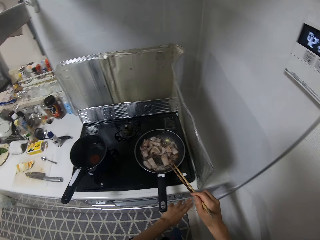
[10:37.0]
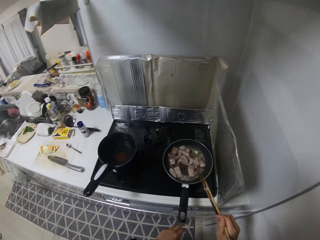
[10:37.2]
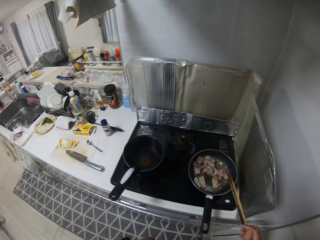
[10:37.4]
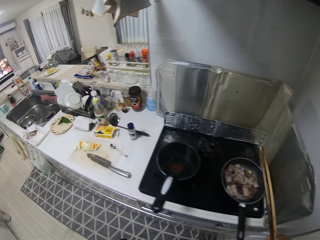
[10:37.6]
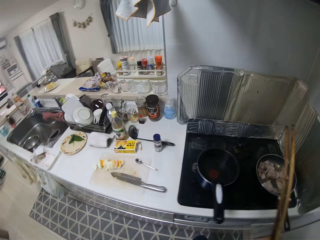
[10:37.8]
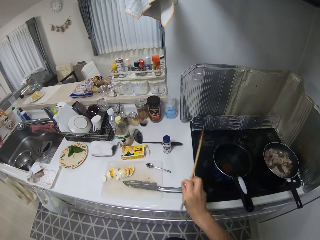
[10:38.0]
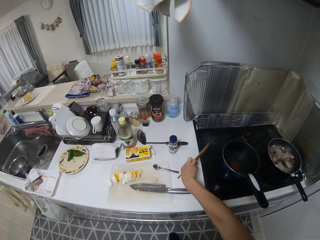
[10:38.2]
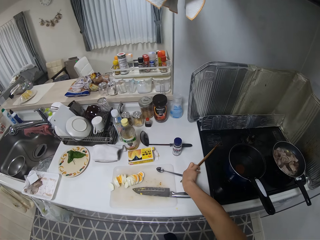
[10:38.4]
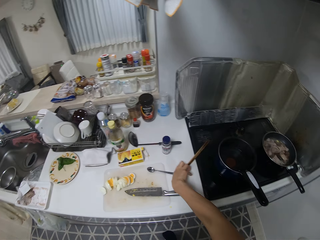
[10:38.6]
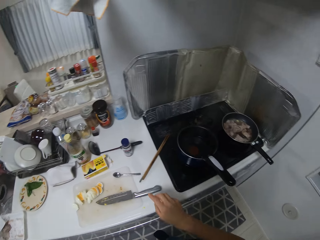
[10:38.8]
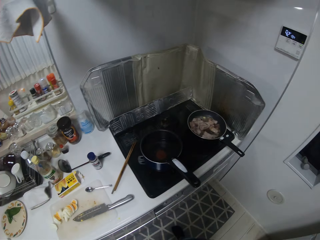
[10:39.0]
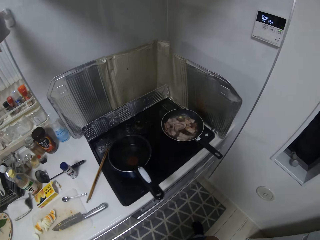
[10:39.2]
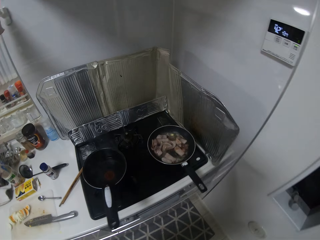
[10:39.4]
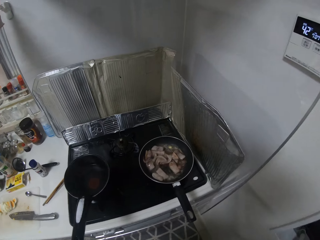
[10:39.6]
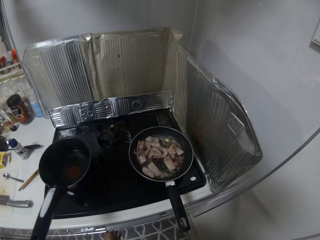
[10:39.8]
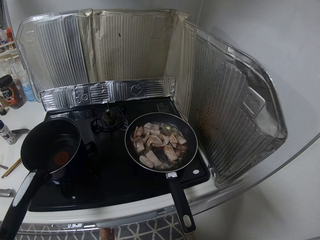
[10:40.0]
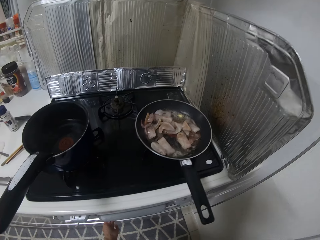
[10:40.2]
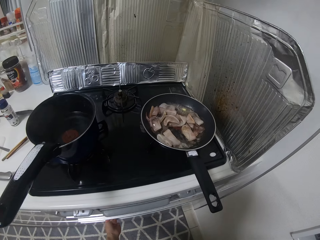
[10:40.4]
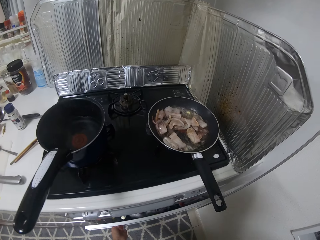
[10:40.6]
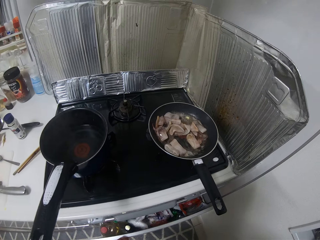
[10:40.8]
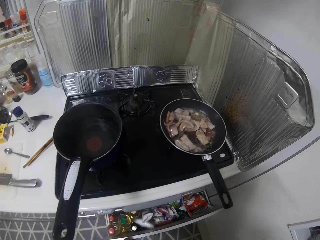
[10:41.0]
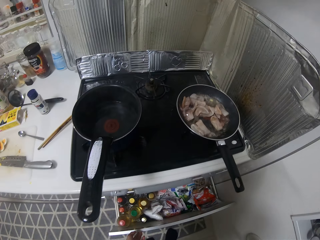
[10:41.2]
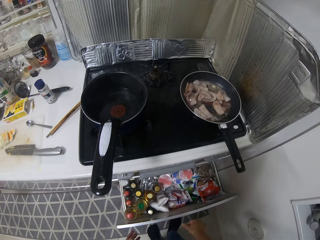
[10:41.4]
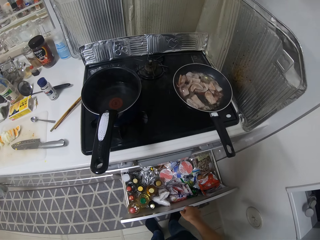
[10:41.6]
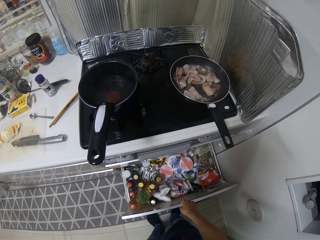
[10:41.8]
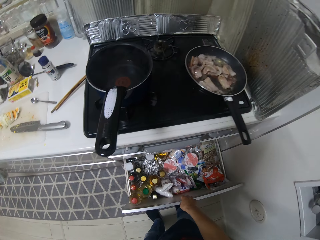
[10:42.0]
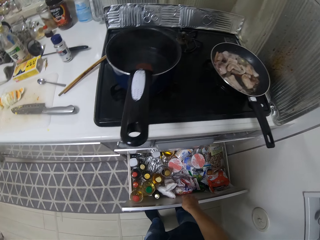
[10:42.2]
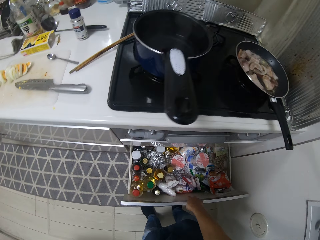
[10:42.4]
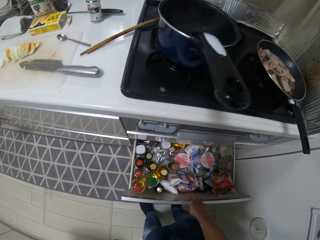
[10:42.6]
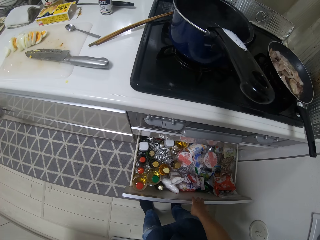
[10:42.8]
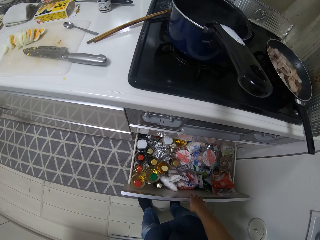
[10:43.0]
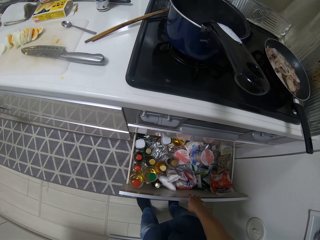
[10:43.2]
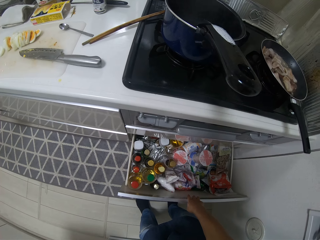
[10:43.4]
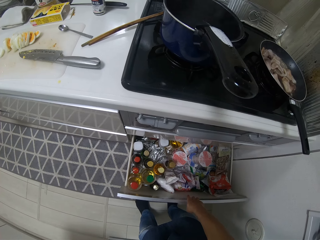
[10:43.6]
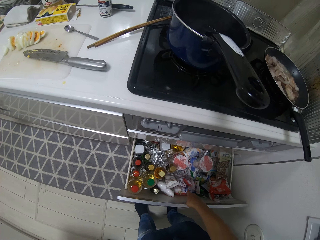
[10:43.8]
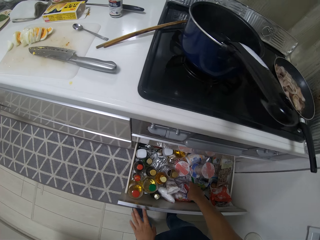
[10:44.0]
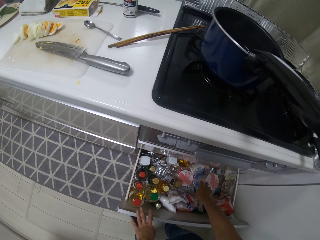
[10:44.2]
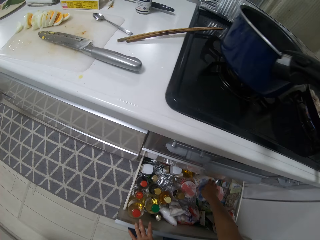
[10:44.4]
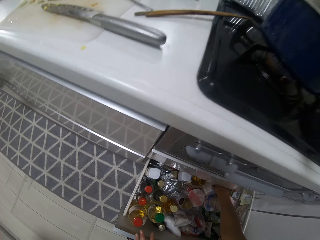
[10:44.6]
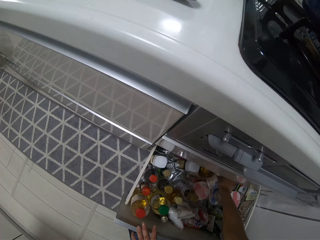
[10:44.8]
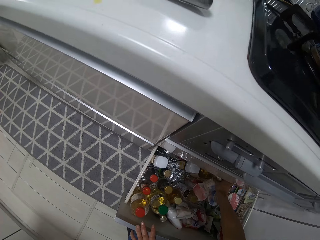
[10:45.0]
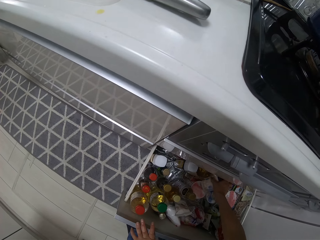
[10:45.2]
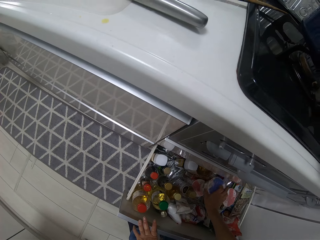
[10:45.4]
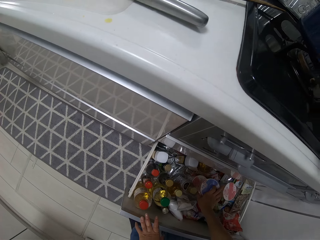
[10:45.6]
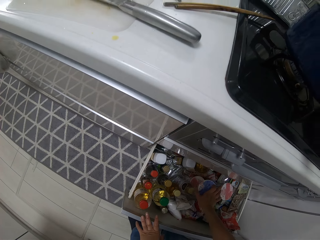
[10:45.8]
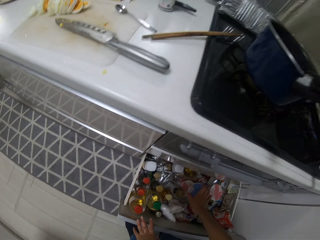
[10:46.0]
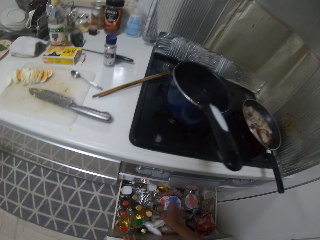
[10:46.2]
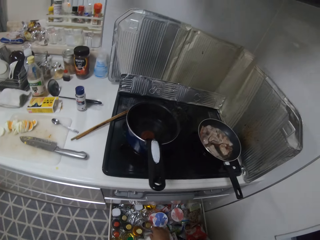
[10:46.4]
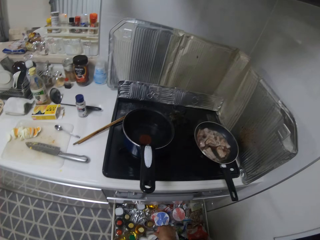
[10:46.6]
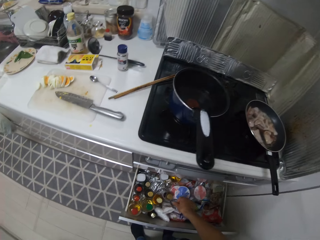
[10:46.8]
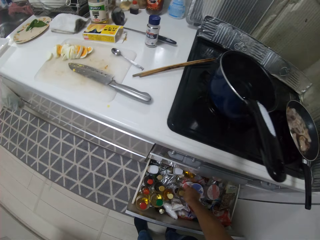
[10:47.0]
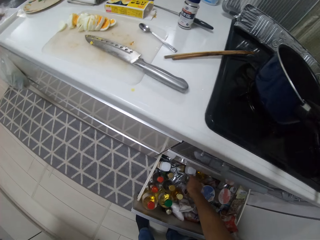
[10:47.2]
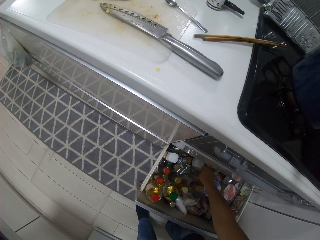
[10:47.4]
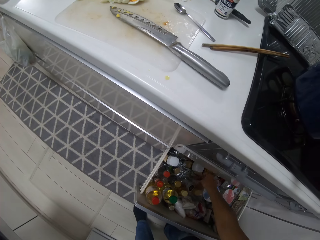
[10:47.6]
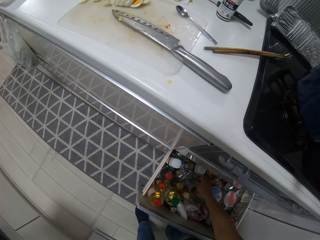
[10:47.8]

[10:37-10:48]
The camera wearer switches off the cooking gas. She drops the chop sticks by the cooker with her right hand. She opens a cupboard or drawer under the cooker with her left hand. She looks for something.

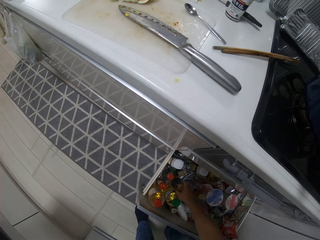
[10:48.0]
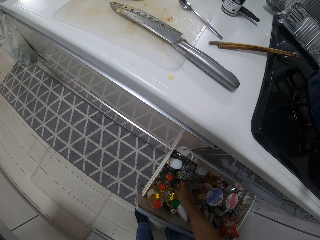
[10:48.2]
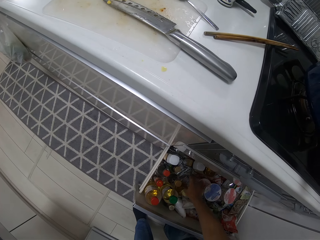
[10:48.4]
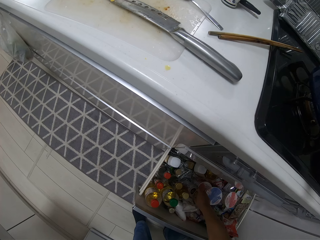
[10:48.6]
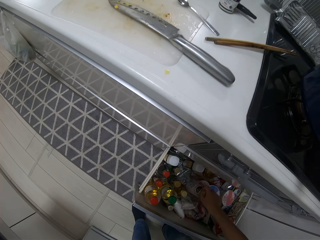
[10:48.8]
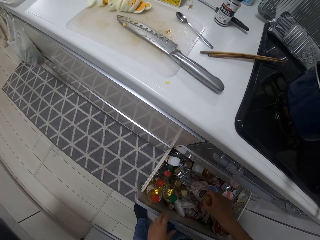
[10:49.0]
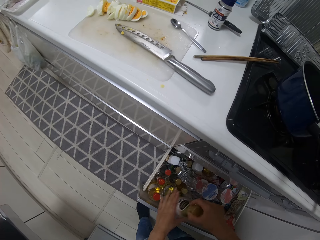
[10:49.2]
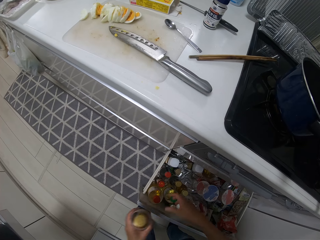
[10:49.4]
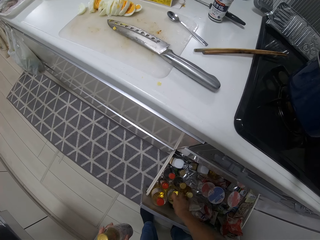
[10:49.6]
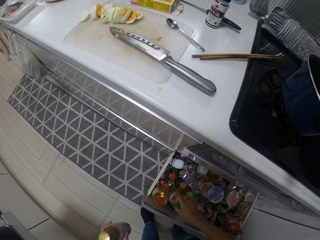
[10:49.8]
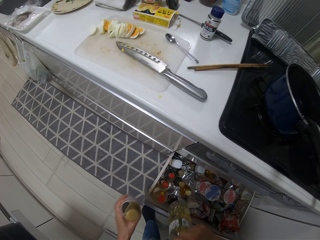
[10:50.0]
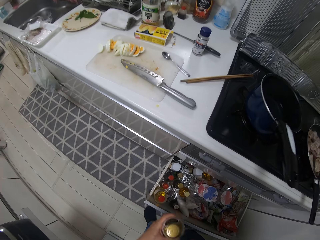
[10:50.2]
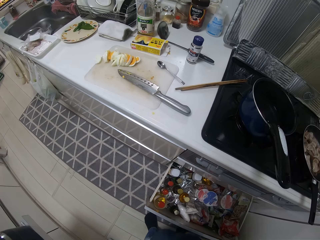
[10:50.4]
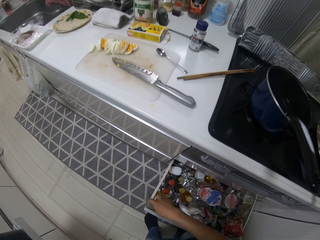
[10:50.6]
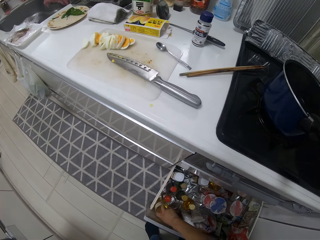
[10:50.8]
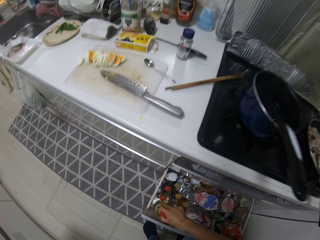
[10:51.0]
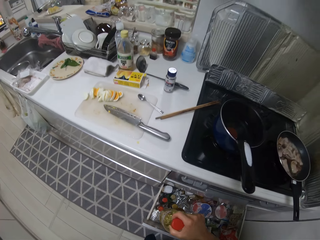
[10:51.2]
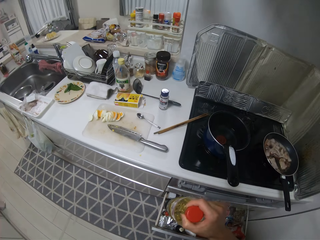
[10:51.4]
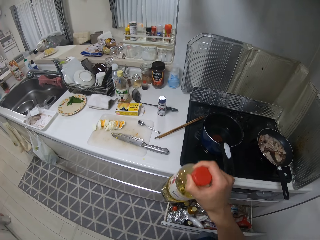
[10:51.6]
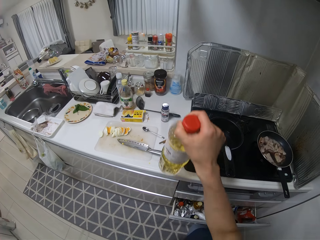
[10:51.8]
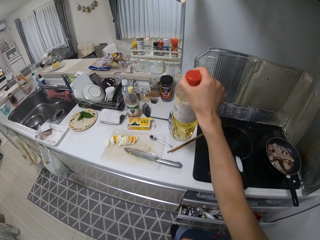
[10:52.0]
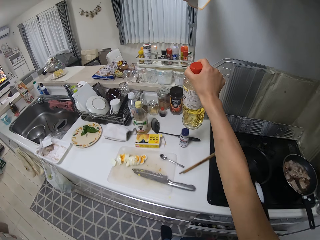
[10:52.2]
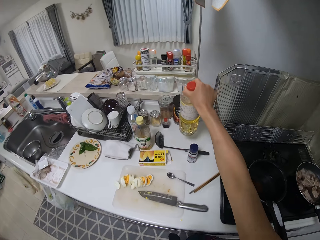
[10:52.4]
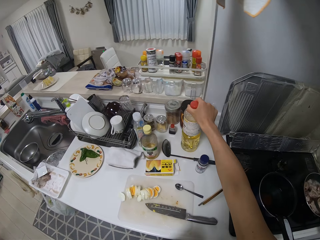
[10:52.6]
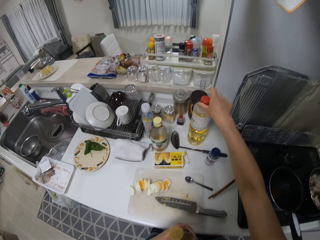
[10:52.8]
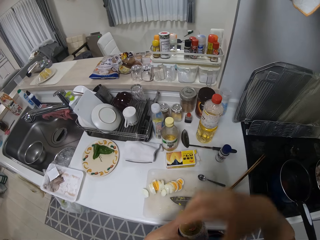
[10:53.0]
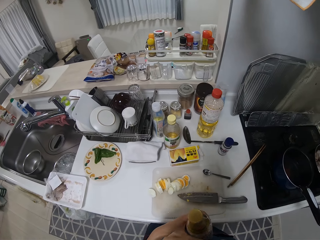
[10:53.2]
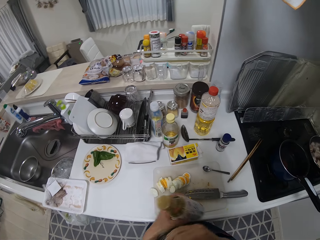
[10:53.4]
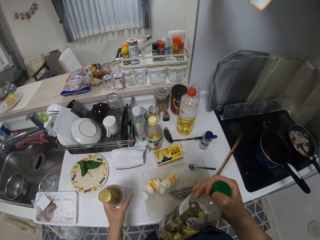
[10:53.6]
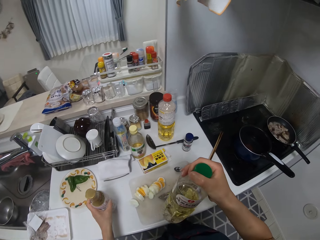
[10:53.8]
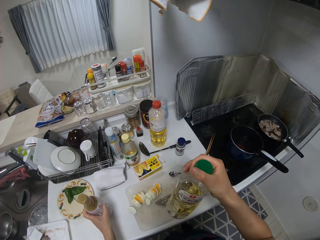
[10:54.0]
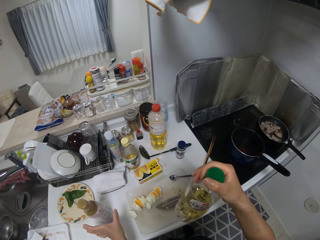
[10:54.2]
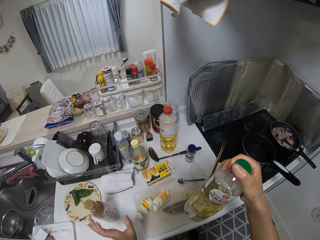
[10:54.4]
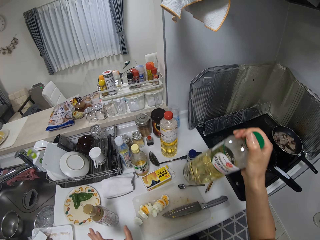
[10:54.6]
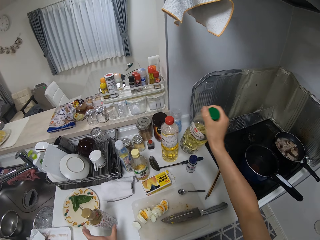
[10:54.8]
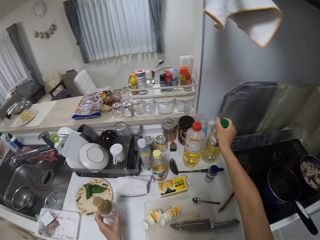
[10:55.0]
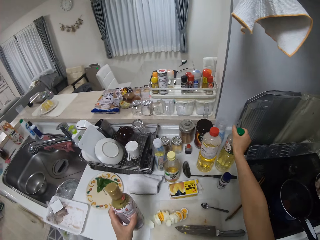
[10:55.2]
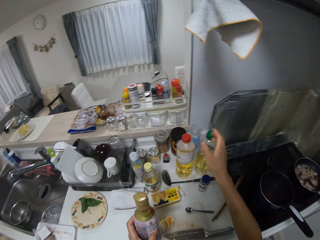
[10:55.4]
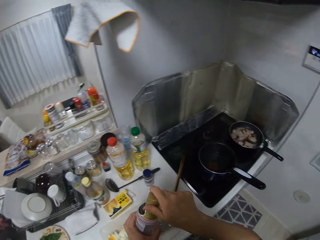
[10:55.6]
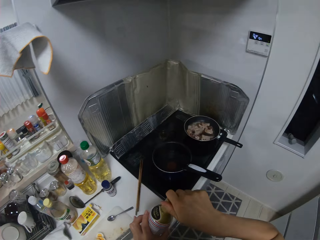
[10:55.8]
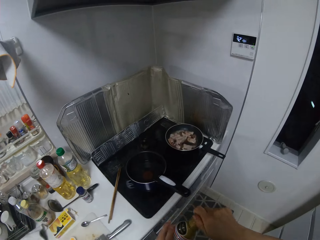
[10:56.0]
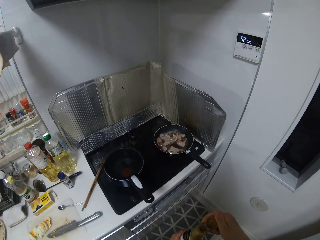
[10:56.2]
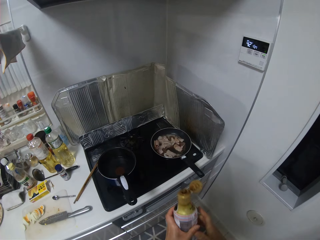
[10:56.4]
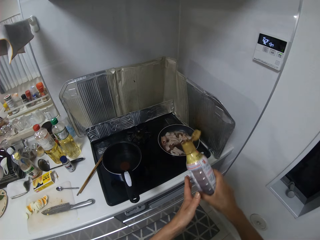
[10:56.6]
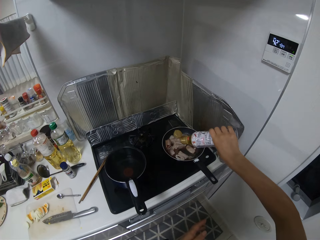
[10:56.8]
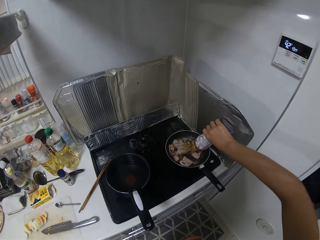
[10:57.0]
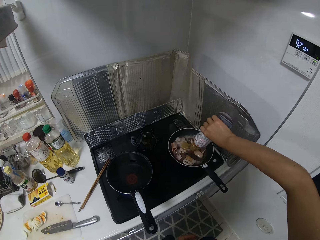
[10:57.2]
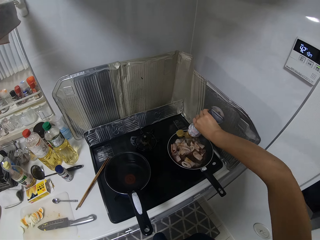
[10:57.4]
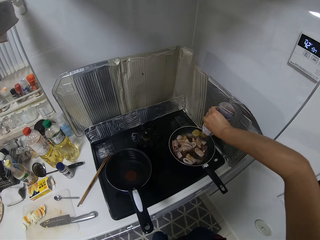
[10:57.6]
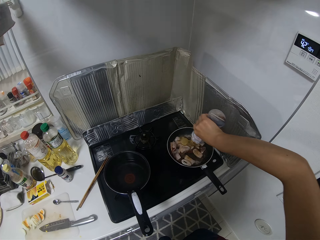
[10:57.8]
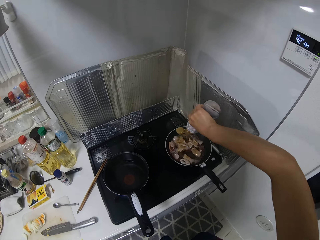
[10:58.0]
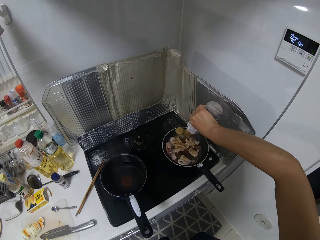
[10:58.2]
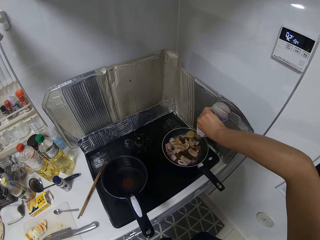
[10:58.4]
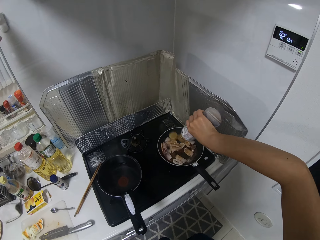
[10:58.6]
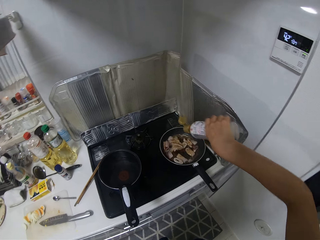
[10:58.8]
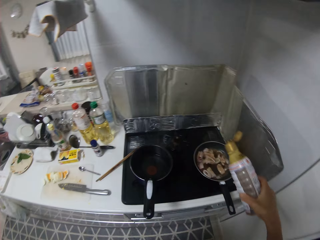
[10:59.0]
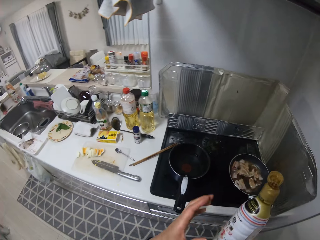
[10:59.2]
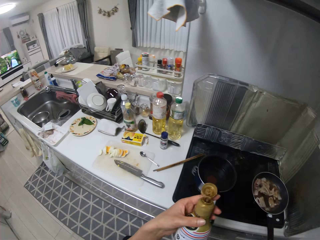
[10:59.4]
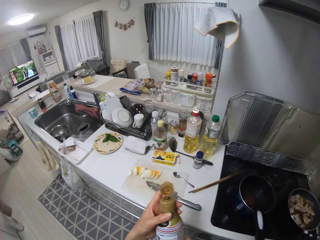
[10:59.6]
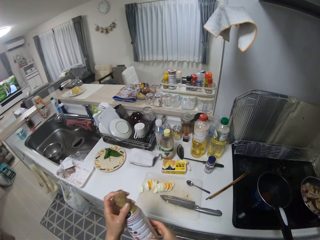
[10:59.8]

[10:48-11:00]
The camera wearer takes a bottle of oil from the drawer with her right hand. She passes the bottle from her right hand to her left hand. She takes another bottle of oil from the drawer with her right hand. She does it again. She drops the bottle of oil on the table with her right hand. She drops another bottle of oil on the table with her left hand. She drops another bottle of oil on the table with her right hand. She picks another bottle of oil on the table with her left hand. She opens the bottle of oil with her right hand. She pours the oil into the fry pan with her right hand. She closes the cooking oil.
